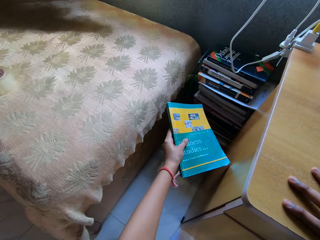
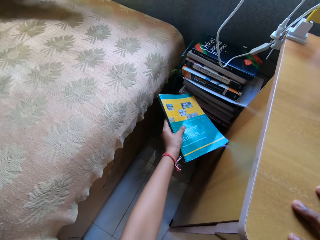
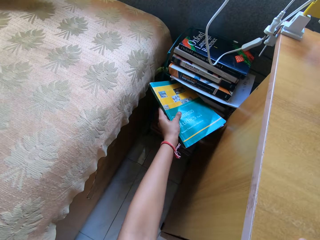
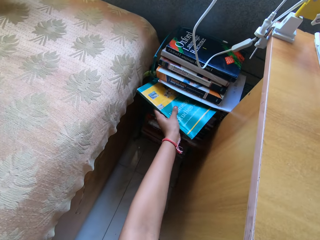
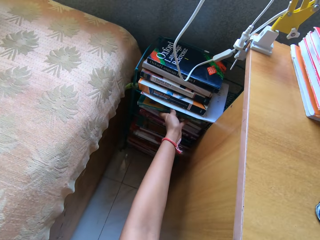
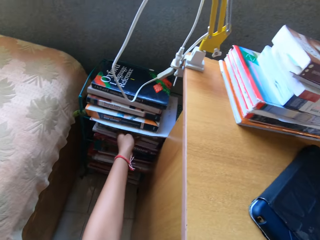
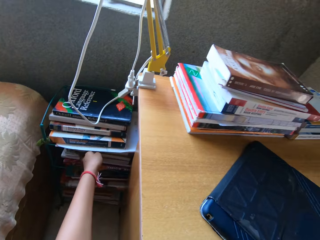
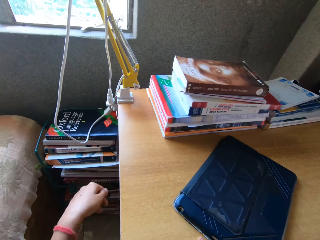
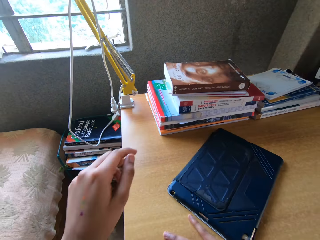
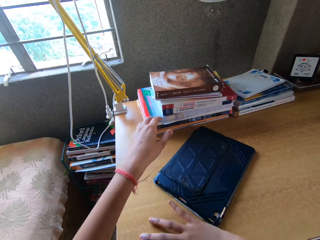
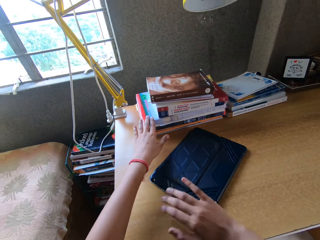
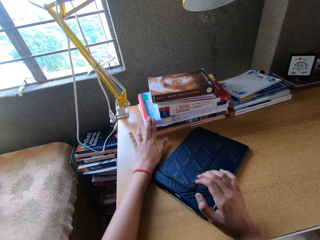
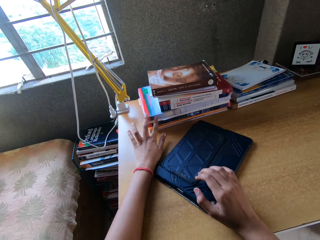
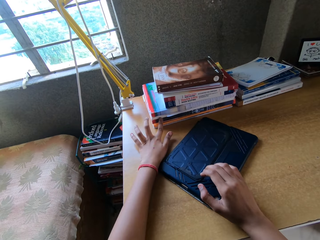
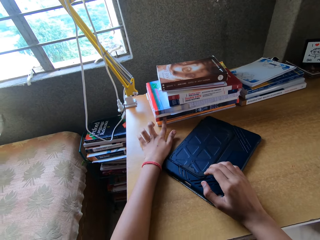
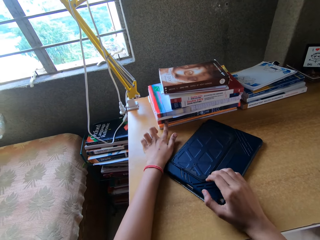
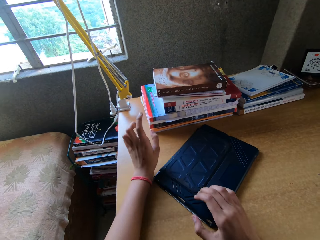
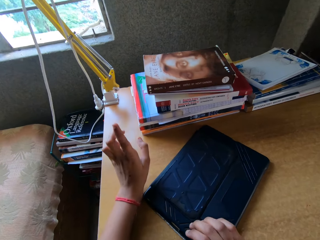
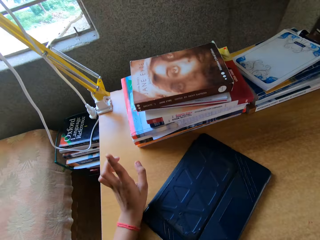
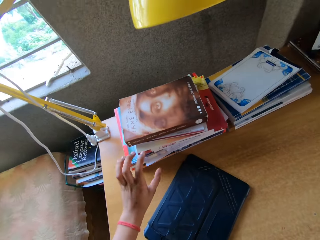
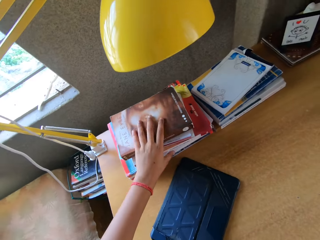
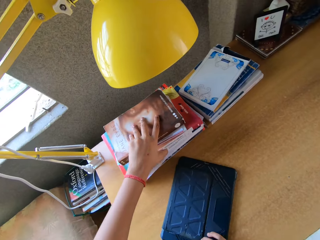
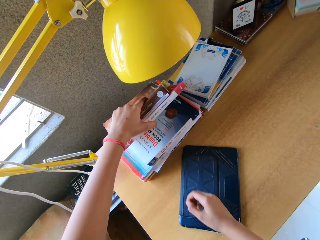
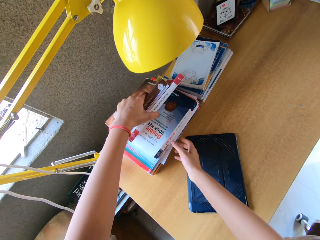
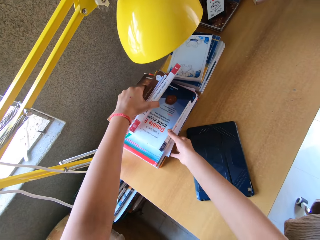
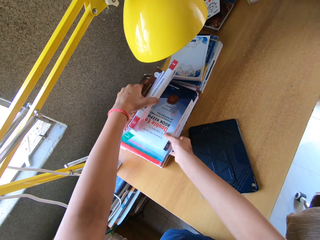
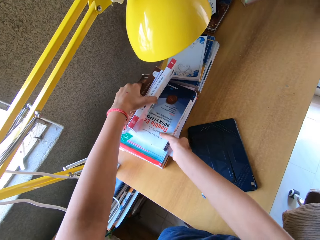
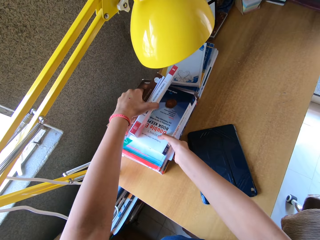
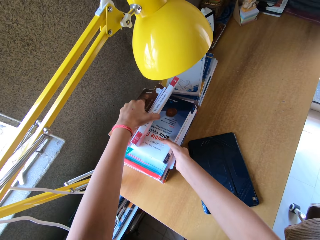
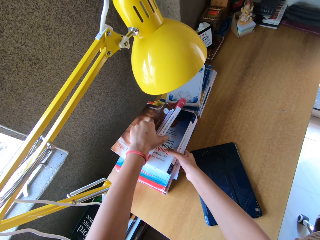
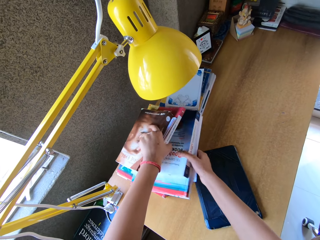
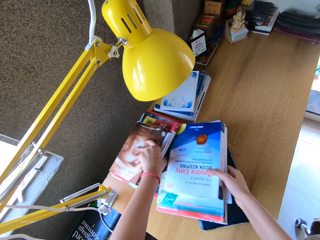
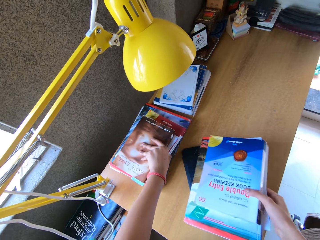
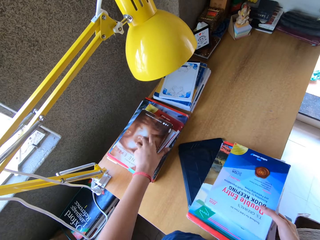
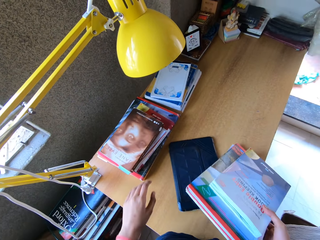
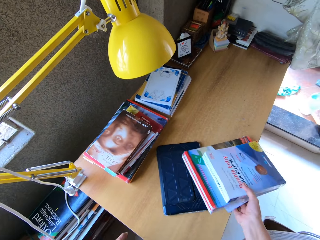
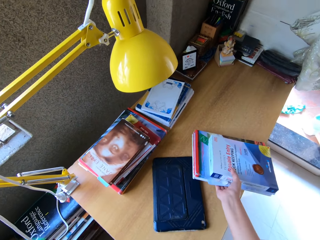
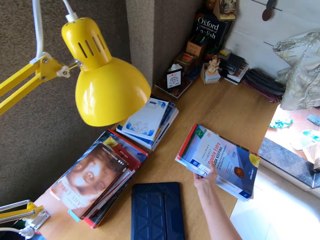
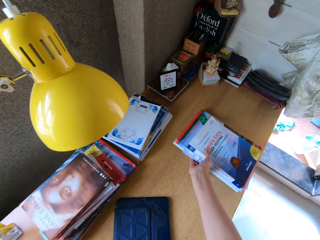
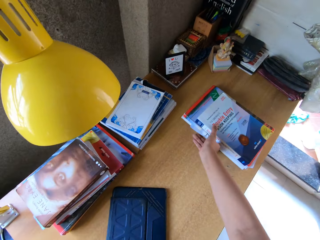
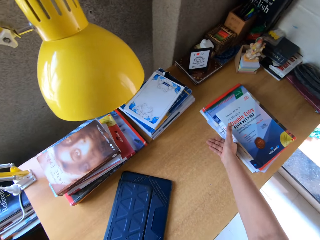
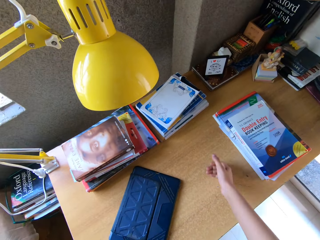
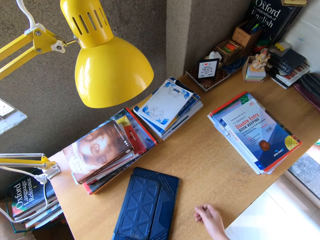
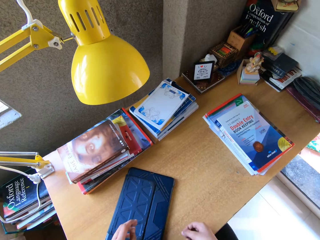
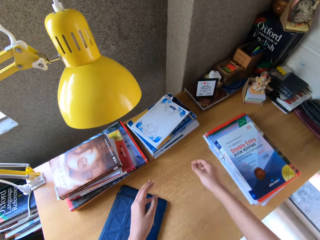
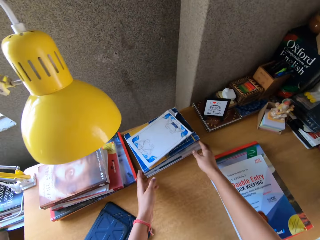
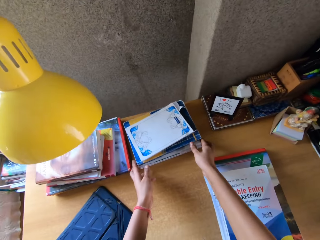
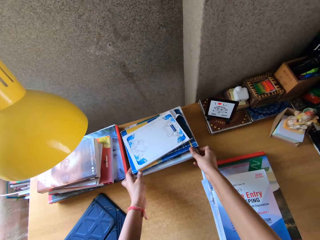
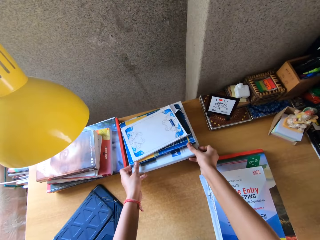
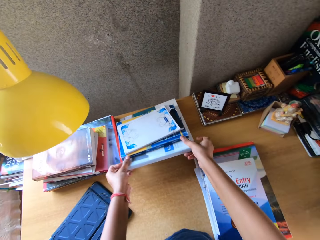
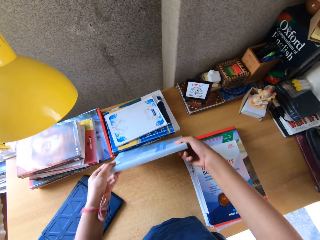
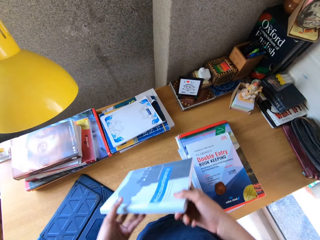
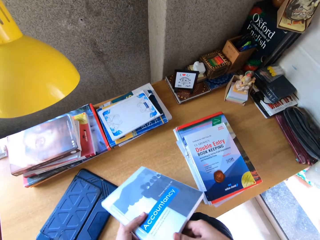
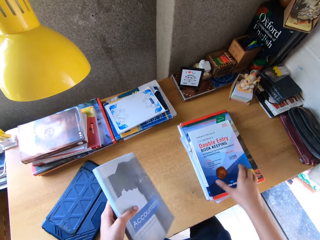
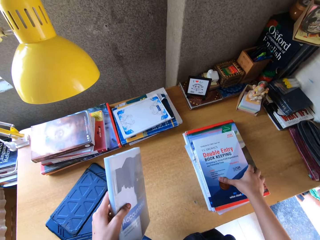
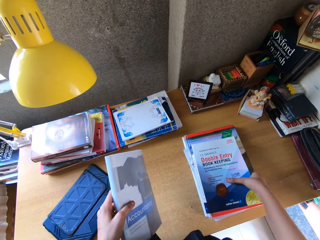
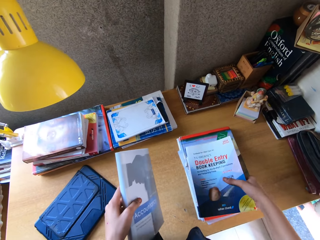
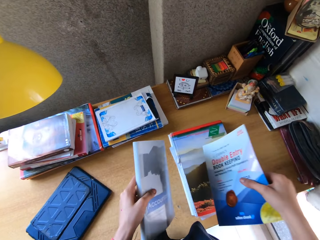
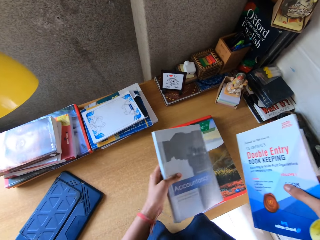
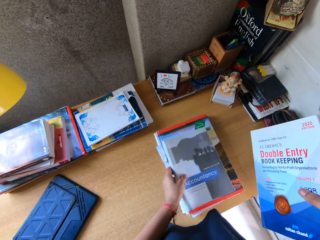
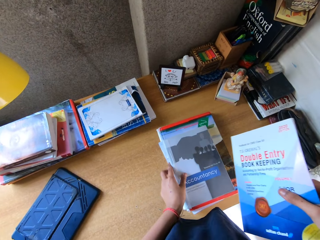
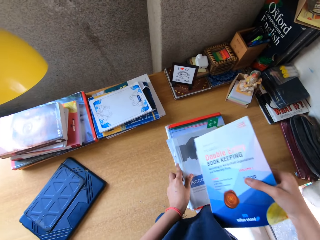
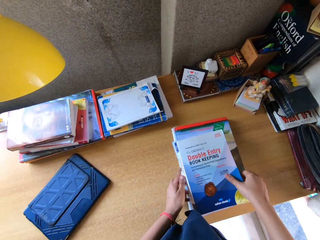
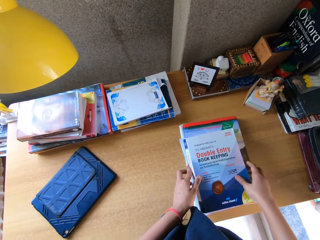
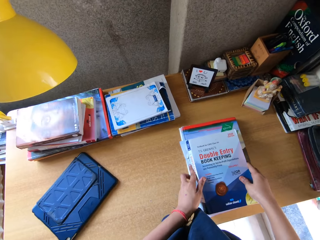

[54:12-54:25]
The camera wearer puts the book on the other books. They touch the table. They touch the books on the table. They arrange the books. They pull the books on top of the table. They touch the books on the table.

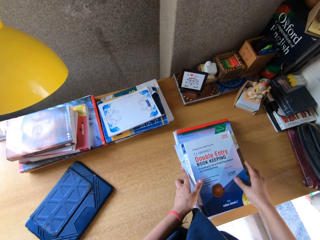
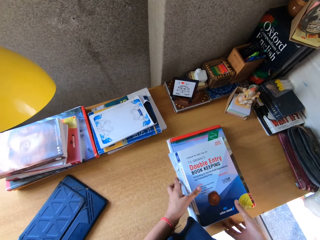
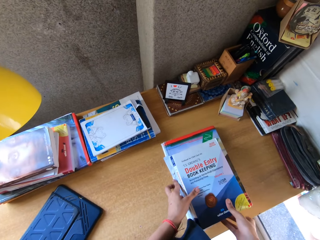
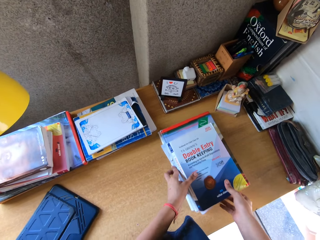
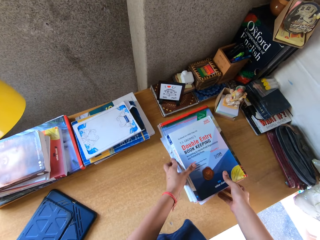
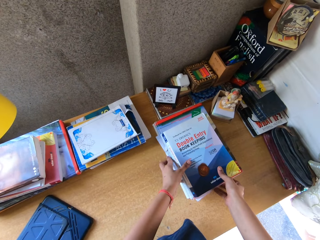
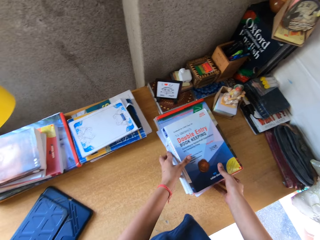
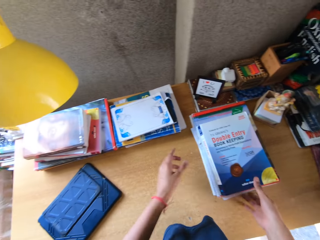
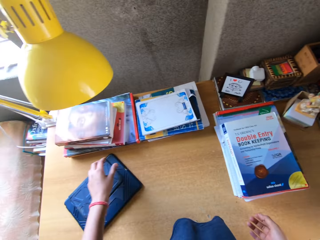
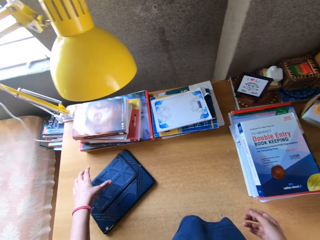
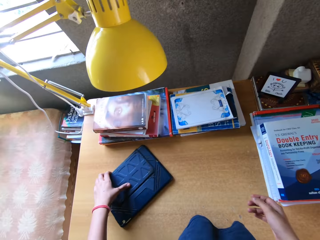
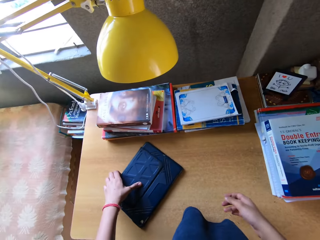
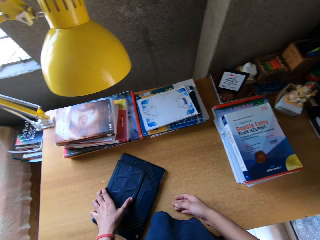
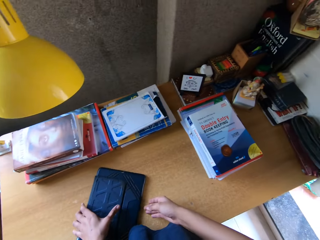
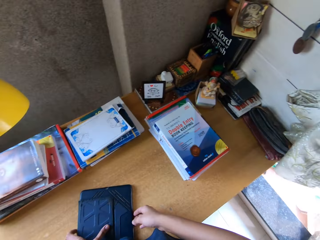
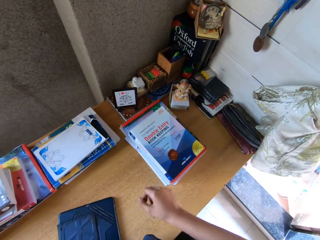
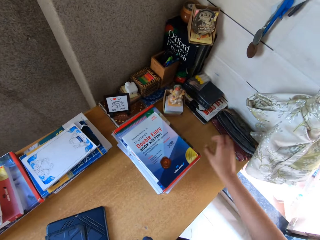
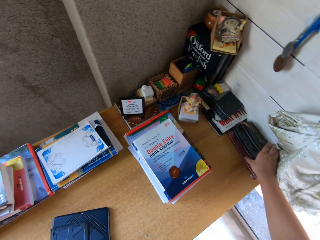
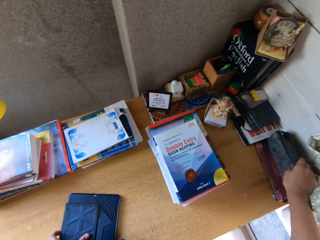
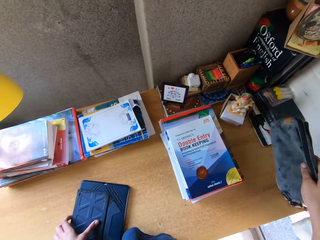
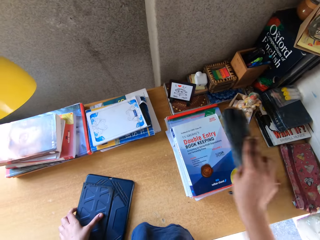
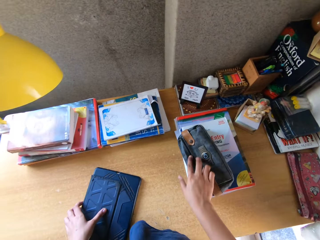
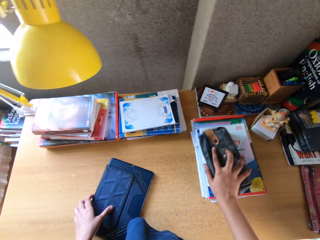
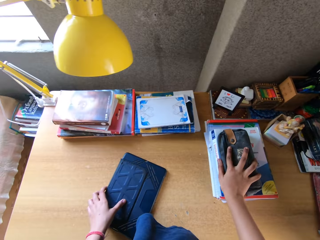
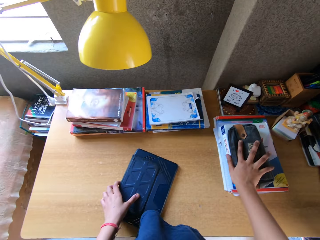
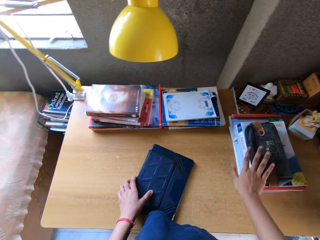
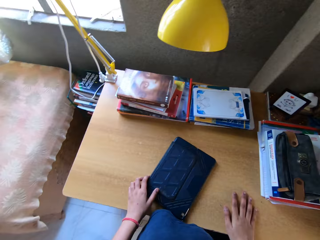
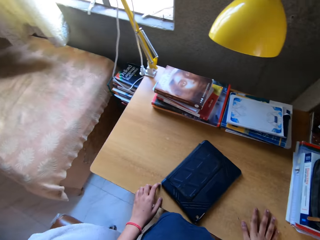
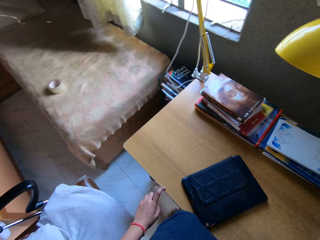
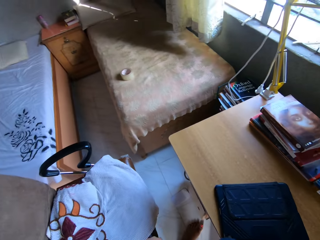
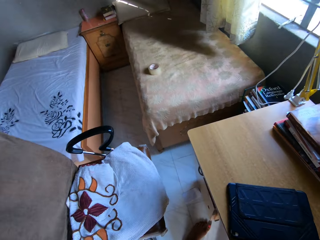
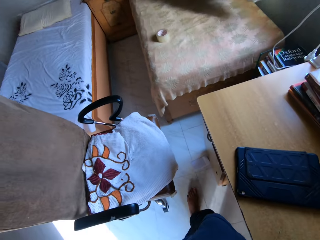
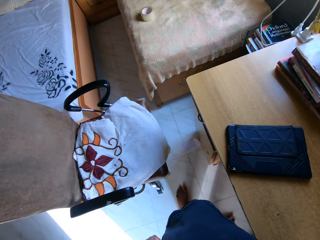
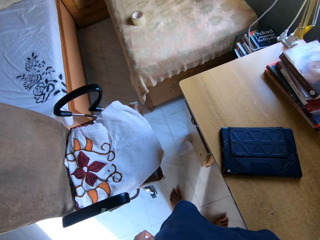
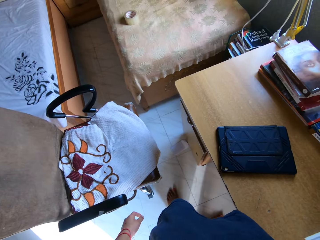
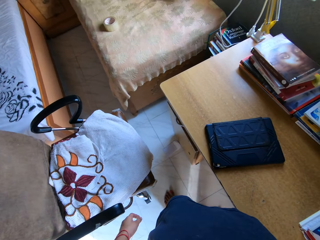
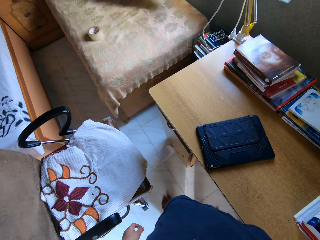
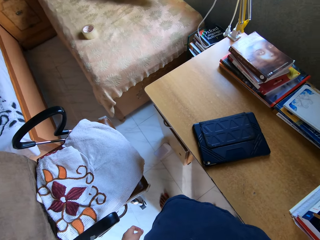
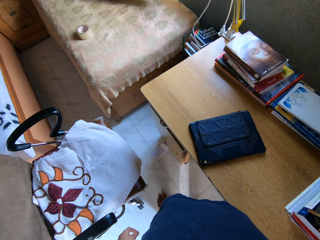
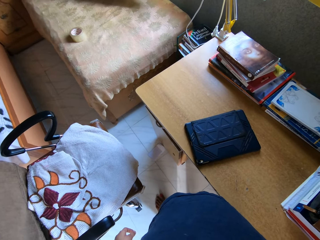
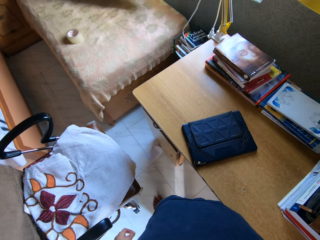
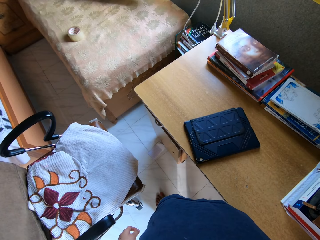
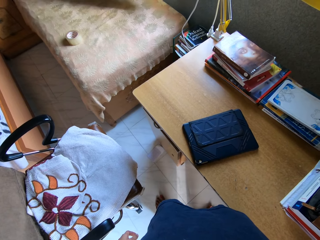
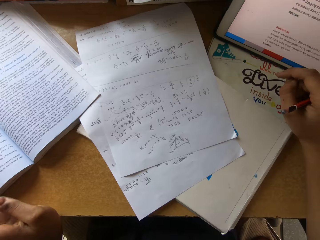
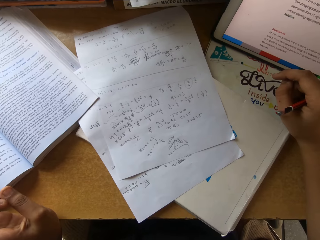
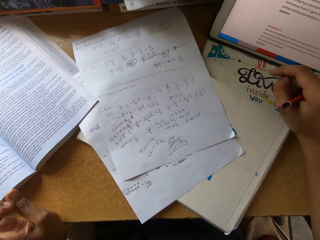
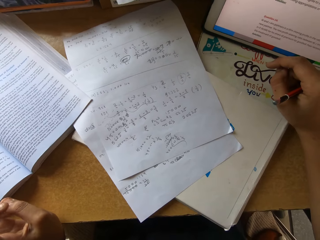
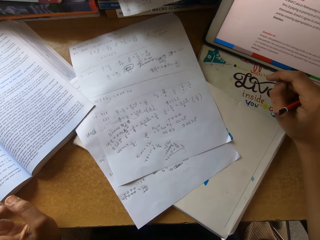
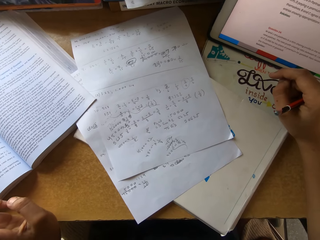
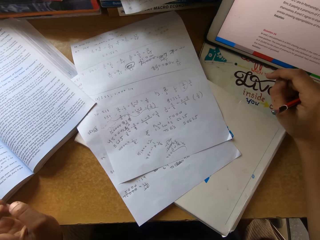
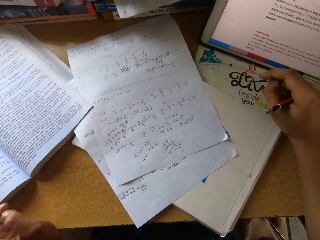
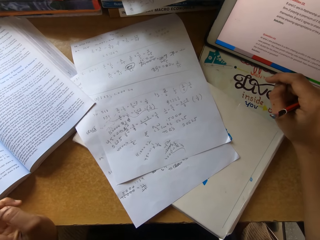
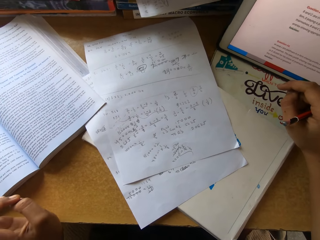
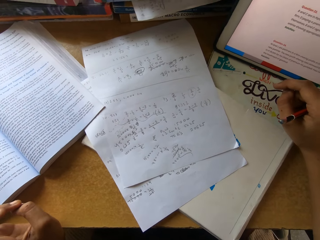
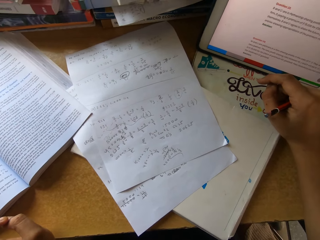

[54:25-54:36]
The camera wearer pushes the books on top of the table. They pick the cellphone on top of the table. They pick the purse on top of the table. They put the purse on top of the books. They stare at the table. They read a textbook.
